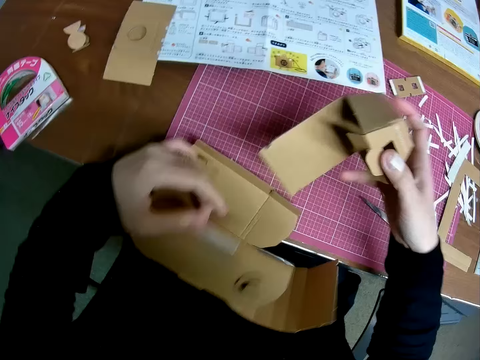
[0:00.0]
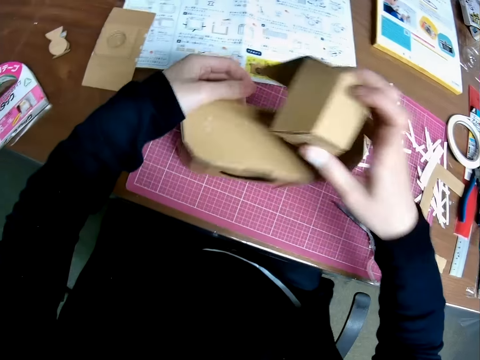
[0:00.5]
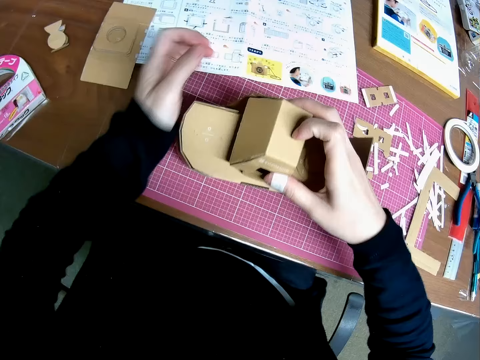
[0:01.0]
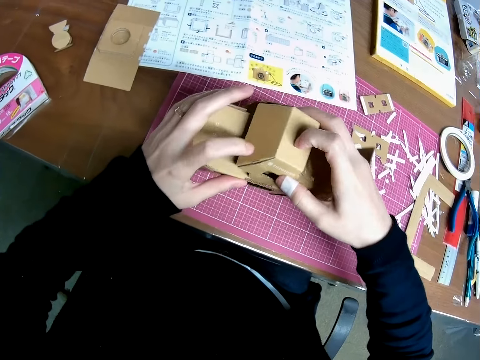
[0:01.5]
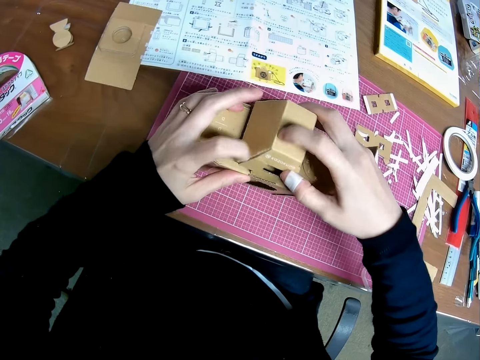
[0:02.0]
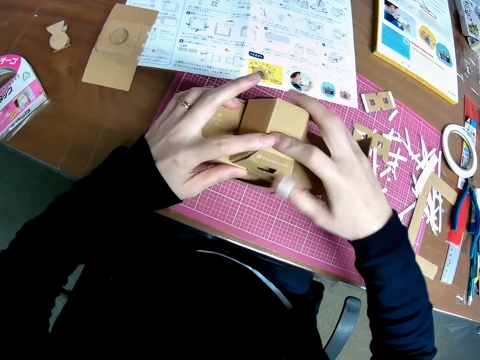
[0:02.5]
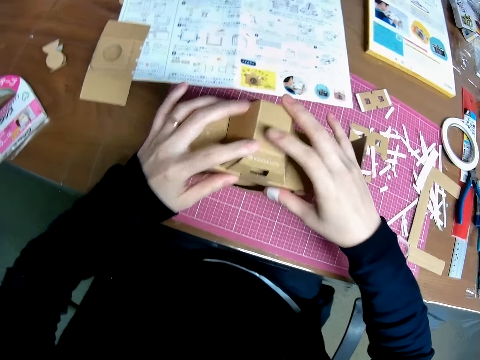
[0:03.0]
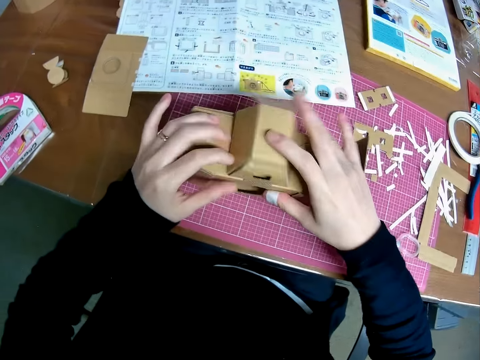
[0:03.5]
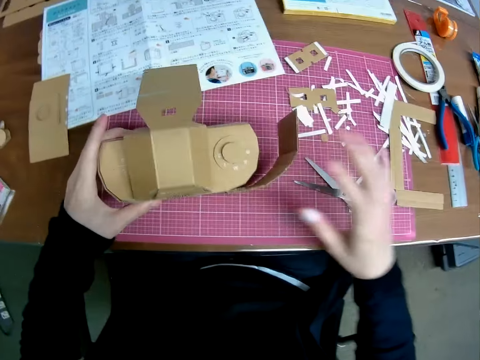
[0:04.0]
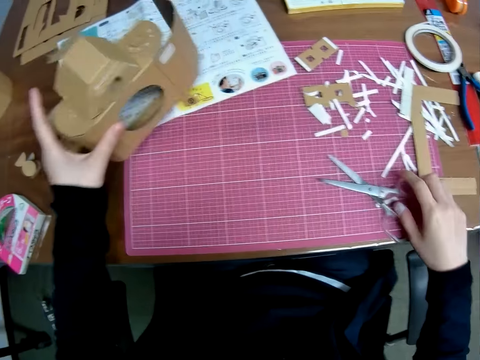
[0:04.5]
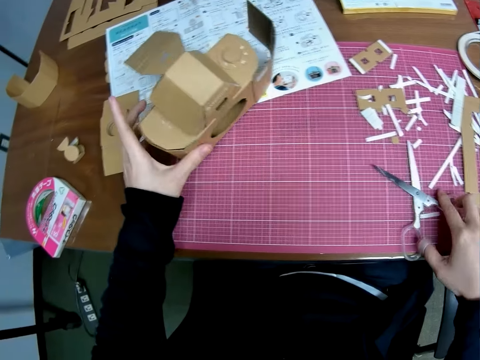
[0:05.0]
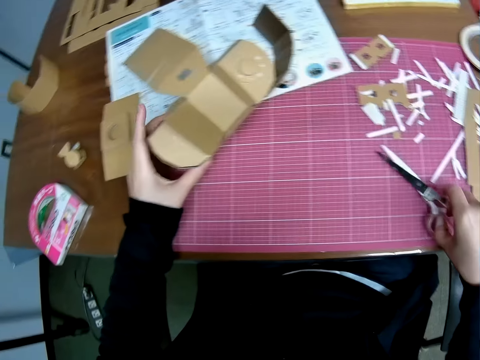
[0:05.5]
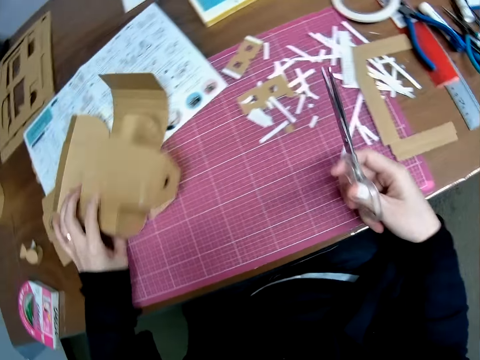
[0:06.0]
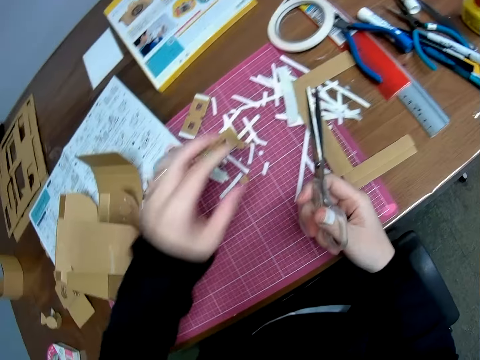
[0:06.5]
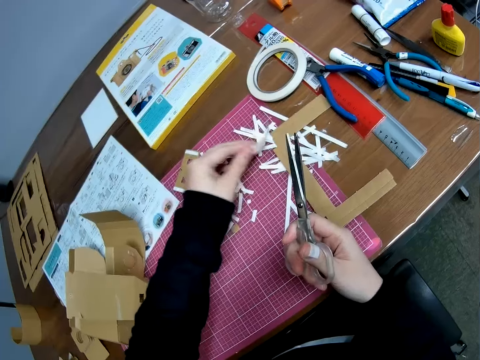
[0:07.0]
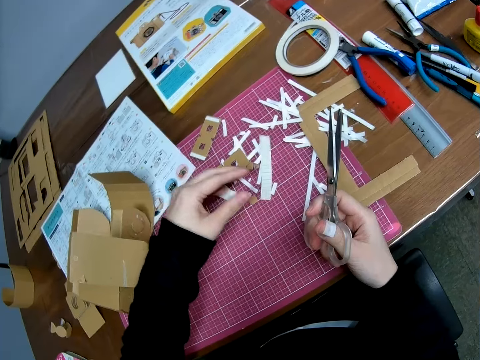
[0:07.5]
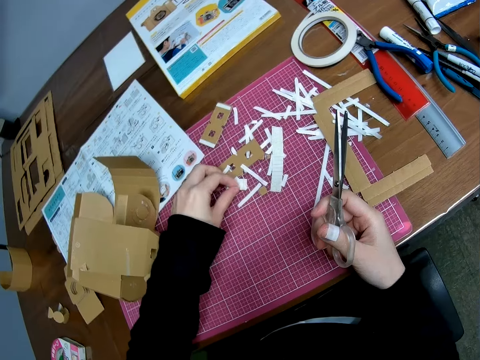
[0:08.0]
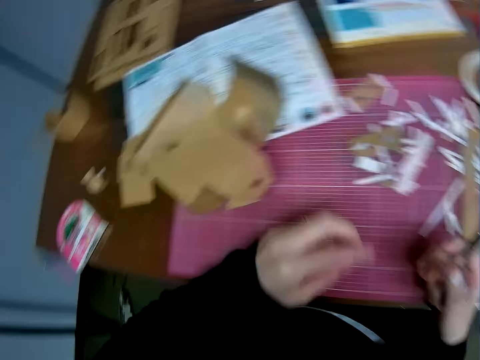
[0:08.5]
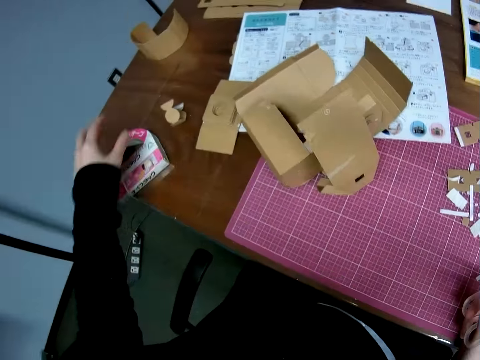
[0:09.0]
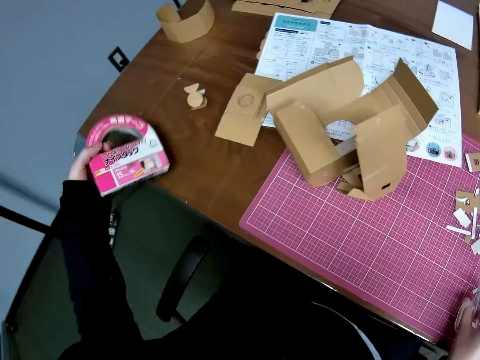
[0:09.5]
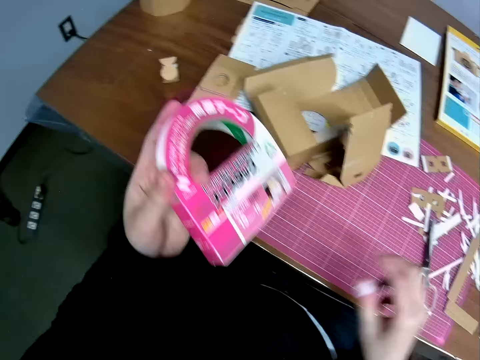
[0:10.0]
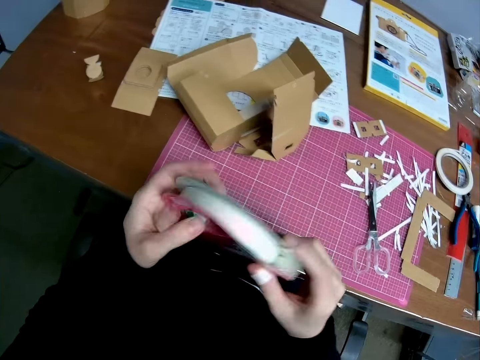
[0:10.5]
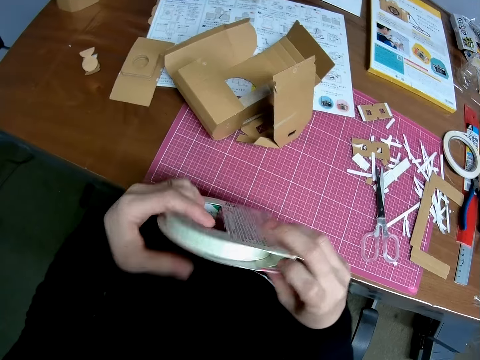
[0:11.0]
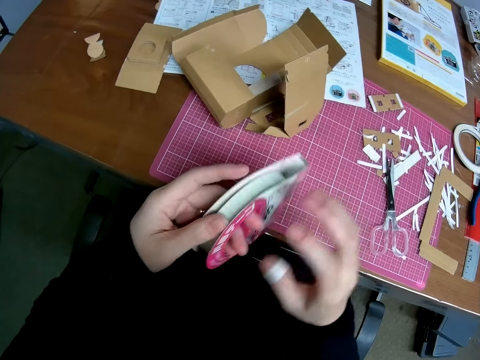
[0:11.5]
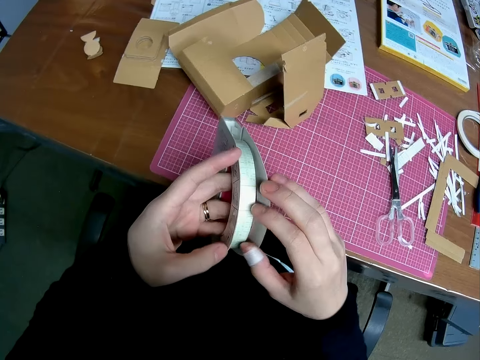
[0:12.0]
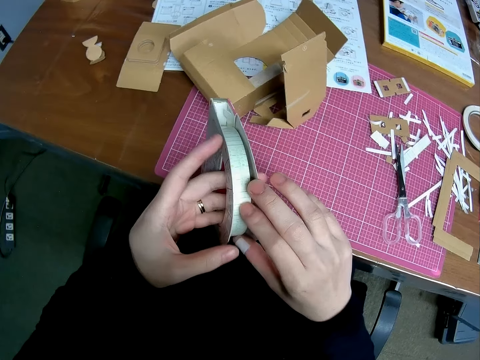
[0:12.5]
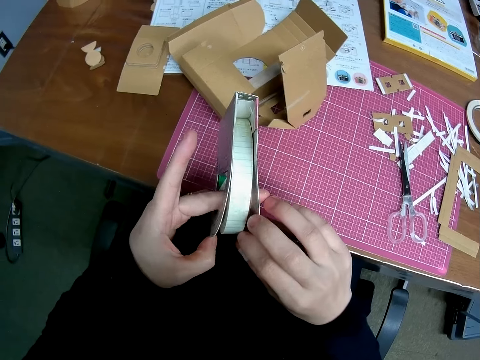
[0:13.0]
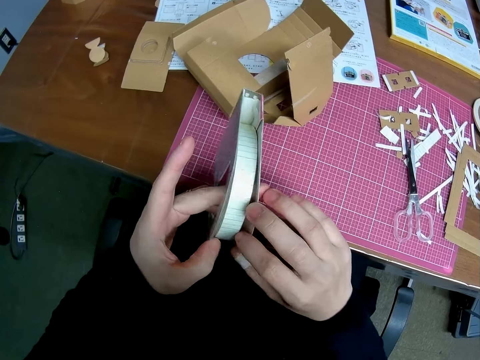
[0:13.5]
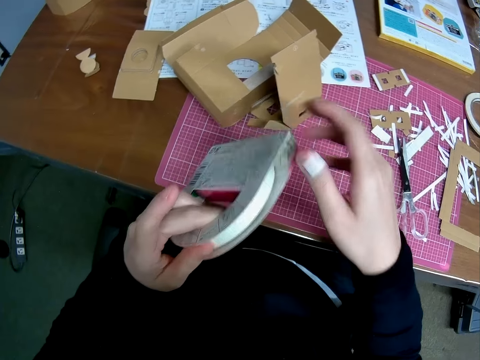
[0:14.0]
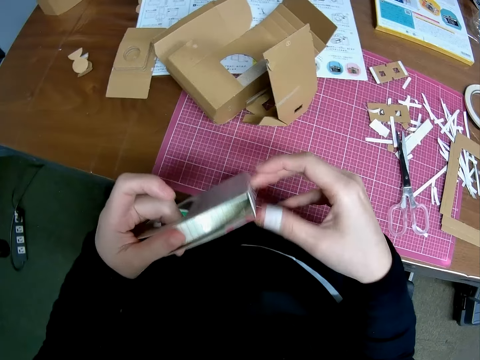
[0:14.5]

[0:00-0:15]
The camera wearer holds a box craft model. He places a piece of paper craft in his right hand on the piece of paper craft in his left hand. He joins two box craft models. He repositions the pieces of paper craft on the table with his left hand. He lifts the craft box model and puts the craft box model on the cutting mat. He picks up a pair of scissors from the table with his right hand. He picks up a piece of paper with his left hand and drops the piece of paper on the table with his left hand. He holds a paper cutting and pulls his hand off the paper cutting. He picks up a pack of tape from the table with his left hand. He holds the tape with both hands.

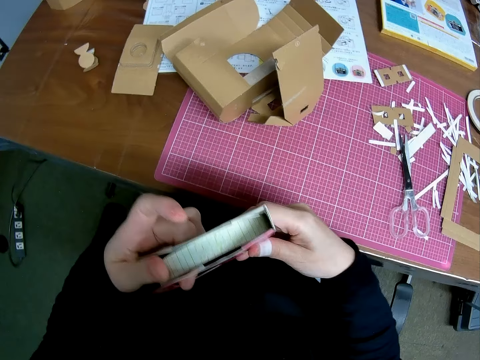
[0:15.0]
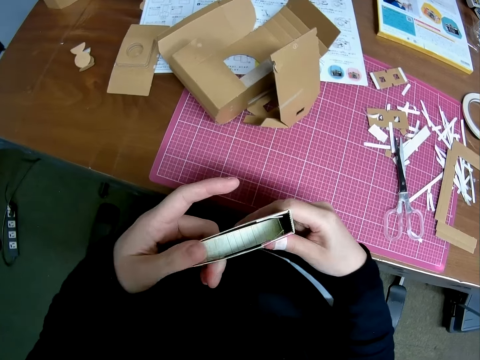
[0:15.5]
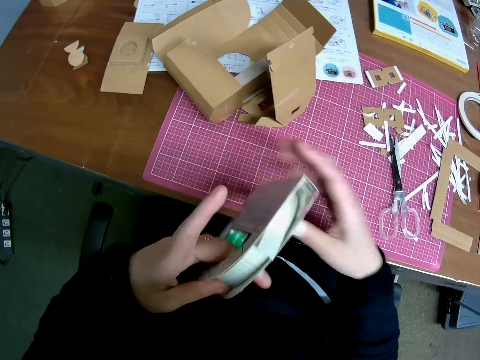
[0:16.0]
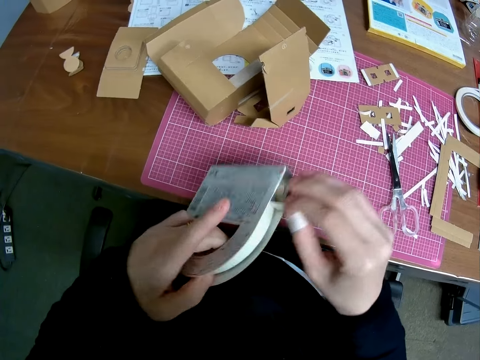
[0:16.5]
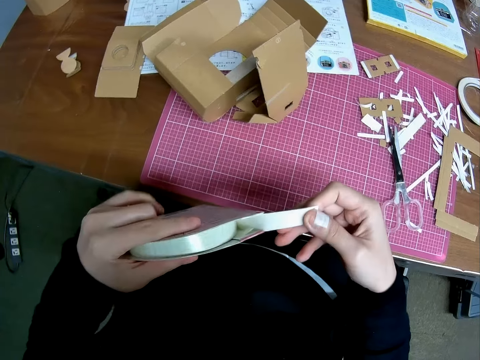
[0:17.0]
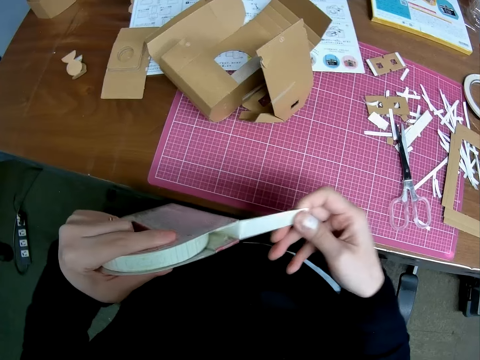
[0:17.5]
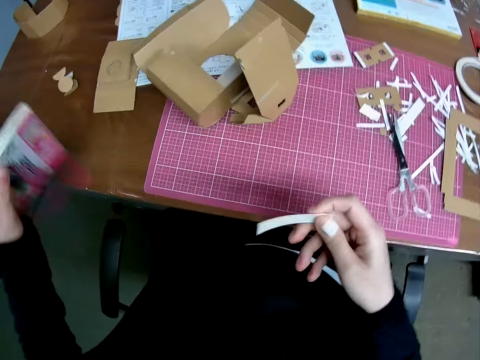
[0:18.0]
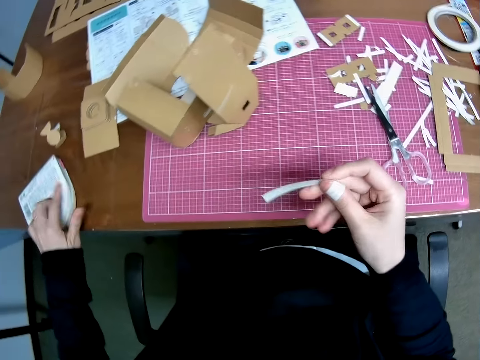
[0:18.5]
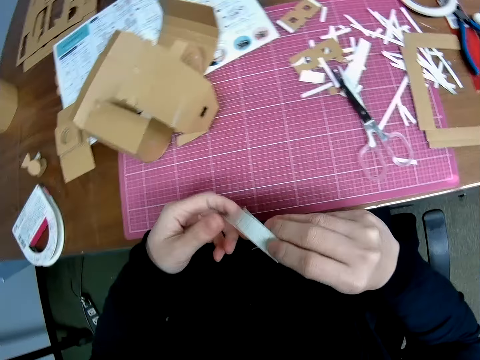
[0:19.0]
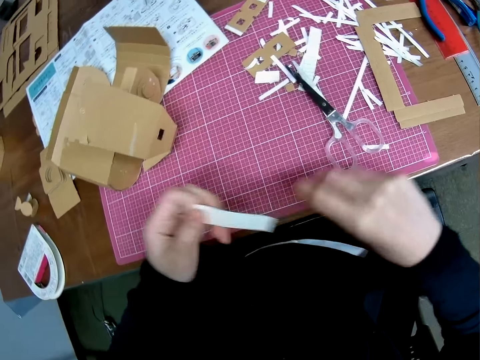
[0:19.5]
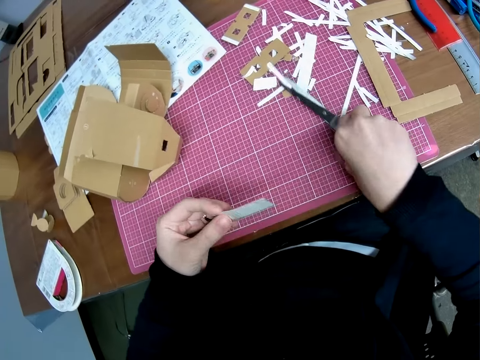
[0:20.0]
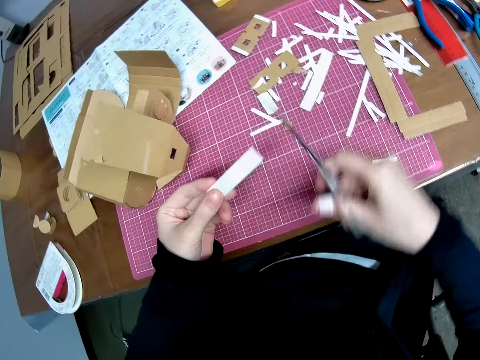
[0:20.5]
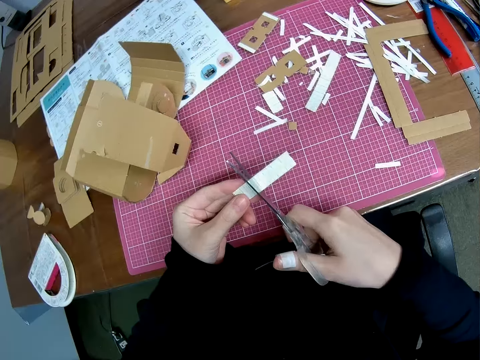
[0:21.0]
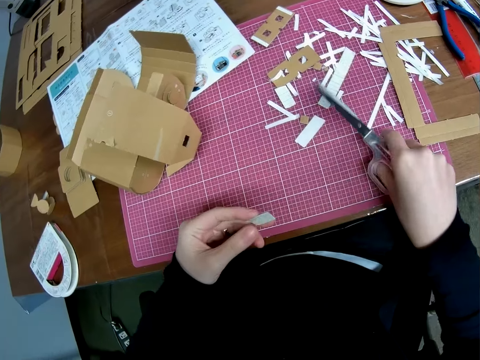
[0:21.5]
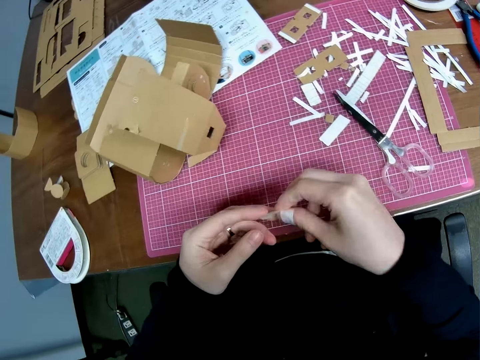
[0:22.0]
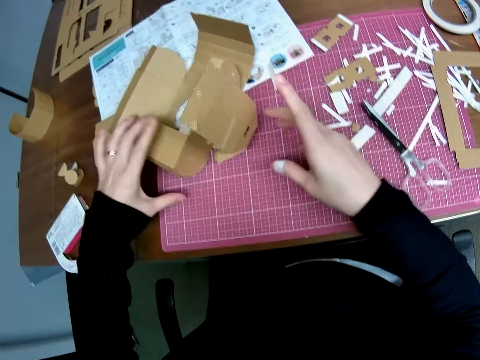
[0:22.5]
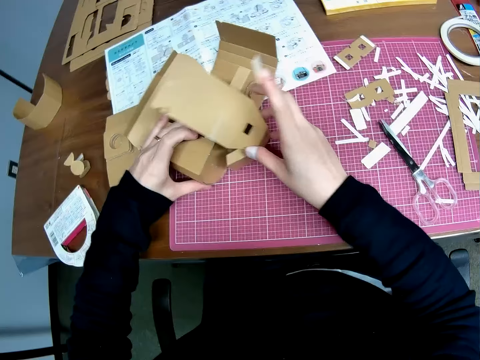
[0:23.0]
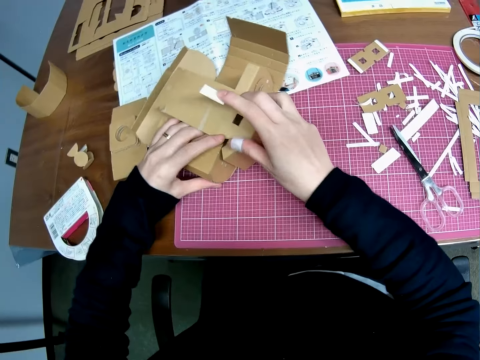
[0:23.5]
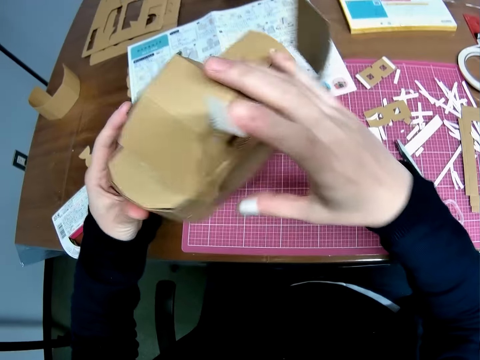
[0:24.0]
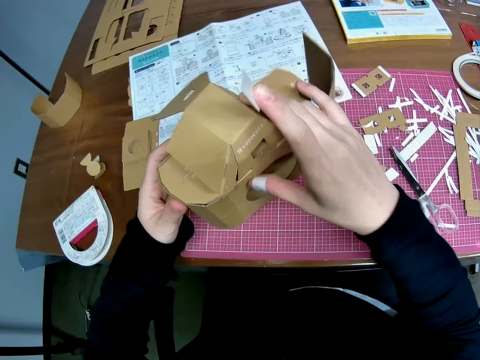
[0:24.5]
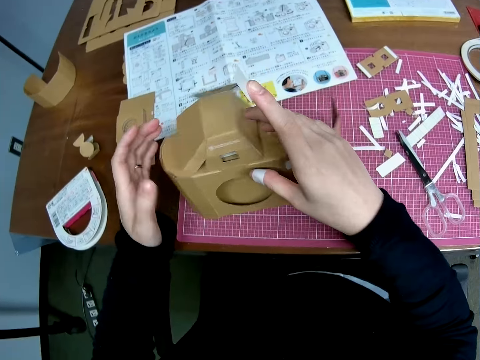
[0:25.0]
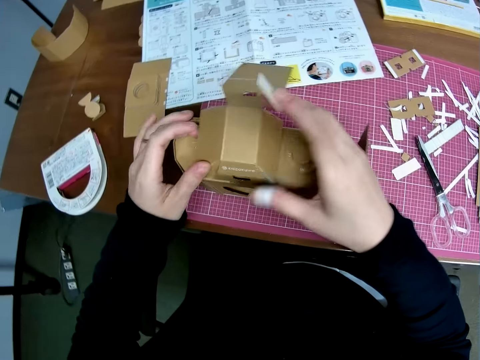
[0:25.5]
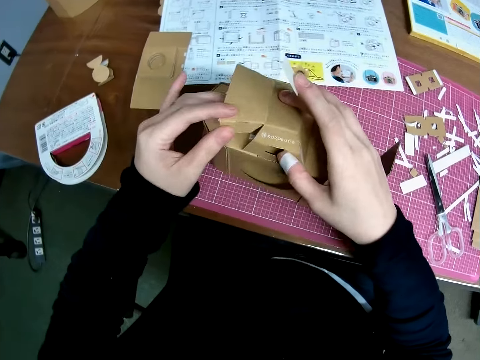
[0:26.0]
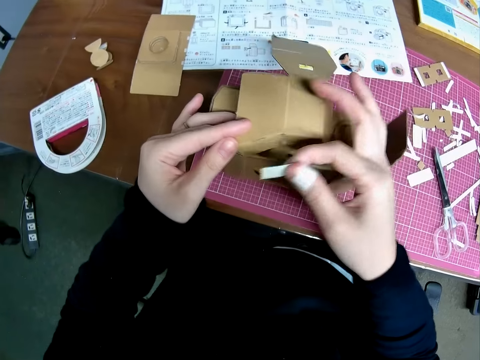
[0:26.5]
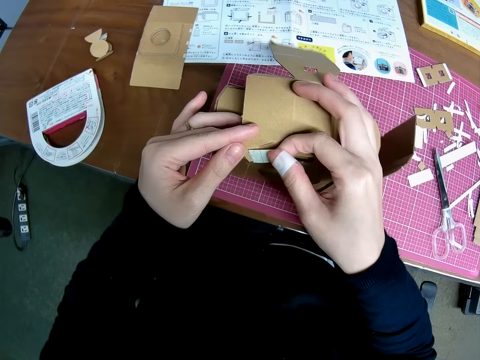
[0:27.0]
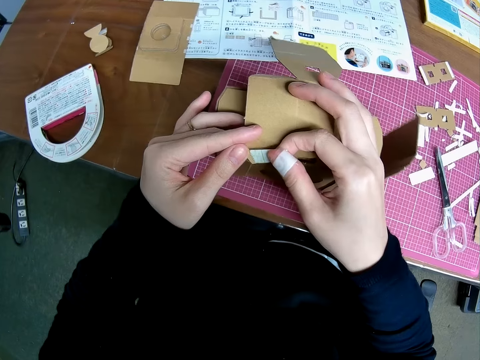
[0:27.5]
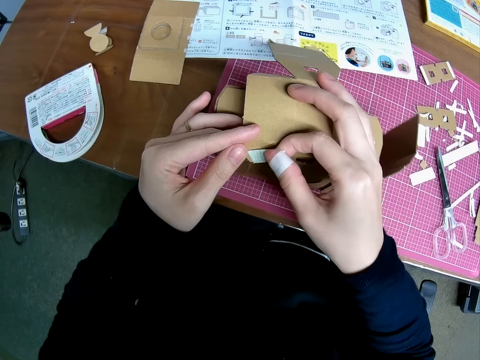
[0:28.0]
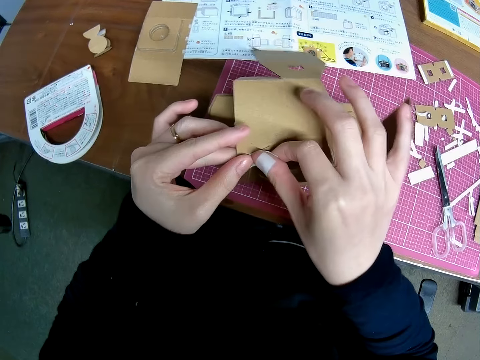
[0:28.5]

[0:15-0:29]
The camera wearer pulls the tape with his right hand. He cuts a part of the tape with his right hand. He drops the pack of tape on the table with his left hand. He passes the tape from his left hand to his right hand. He holds the tape with both hands. He picks up the scissors from the table with his right hand. He cuts the tape with the scissors. He drops the scissors on the table with his right hand. He passes the tape from his left hand to his right hand. He adjusts the pieces of paper craft on the table with his hands. He holds the box craft model with both hands. He lifts the craft box model off the cutting mat and puts the craft box model on the cutting mat. He places the tape on the pieces of paper craft on the table.
